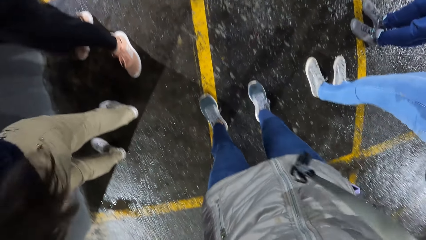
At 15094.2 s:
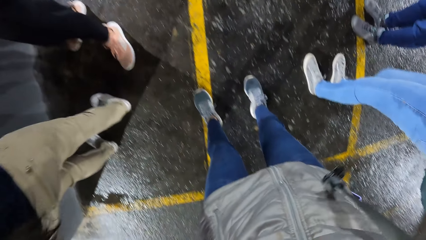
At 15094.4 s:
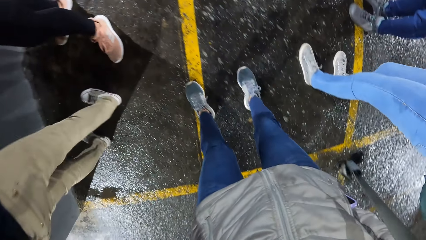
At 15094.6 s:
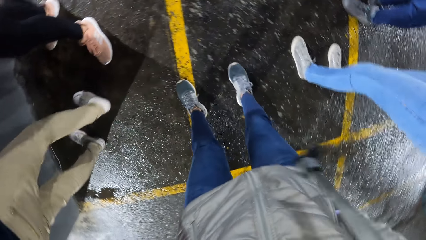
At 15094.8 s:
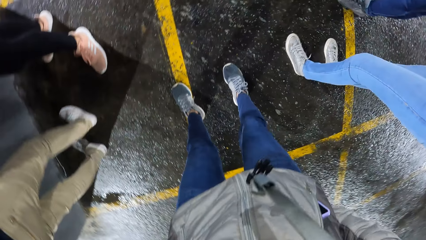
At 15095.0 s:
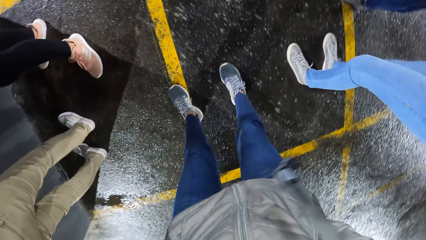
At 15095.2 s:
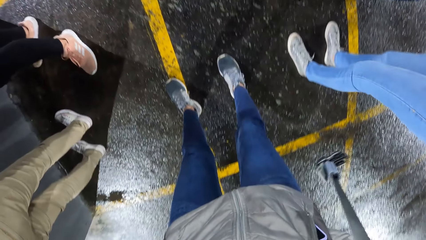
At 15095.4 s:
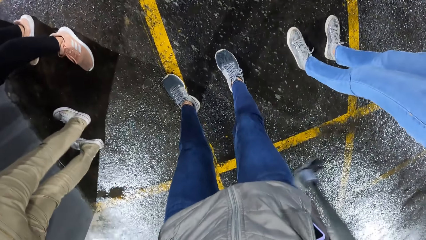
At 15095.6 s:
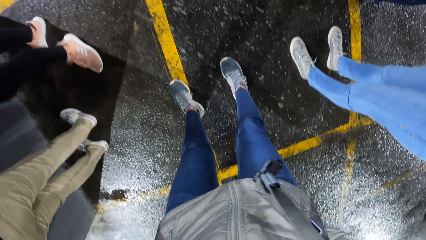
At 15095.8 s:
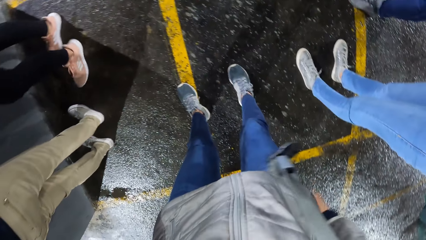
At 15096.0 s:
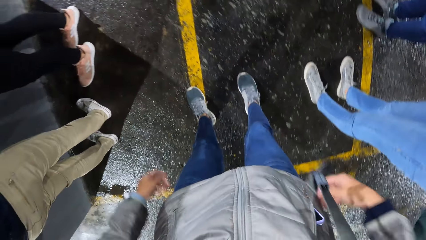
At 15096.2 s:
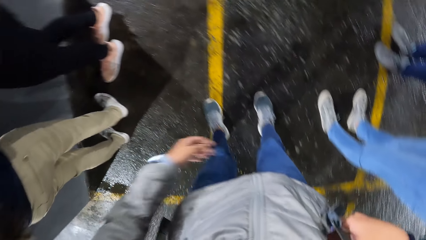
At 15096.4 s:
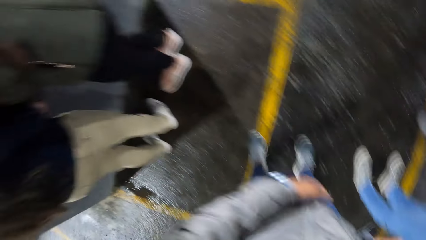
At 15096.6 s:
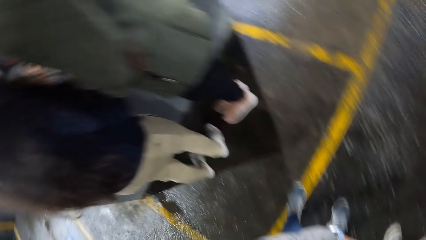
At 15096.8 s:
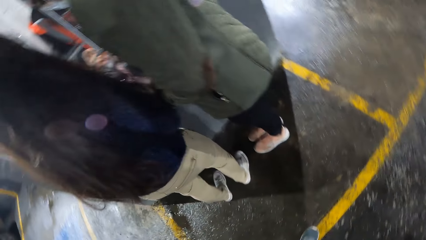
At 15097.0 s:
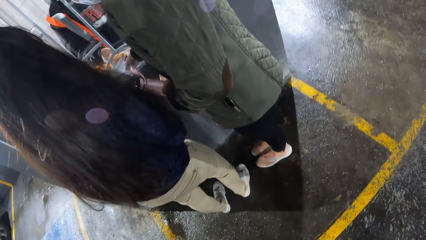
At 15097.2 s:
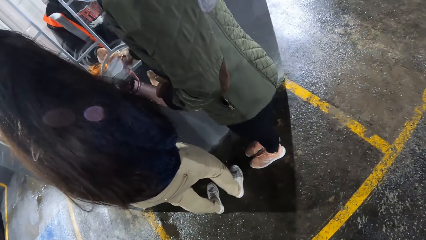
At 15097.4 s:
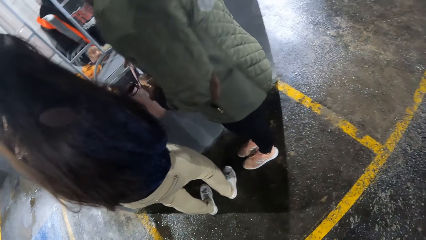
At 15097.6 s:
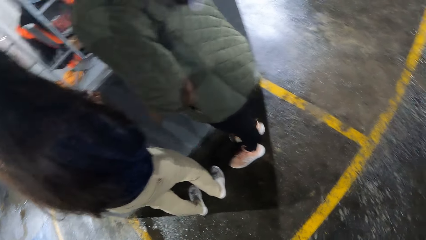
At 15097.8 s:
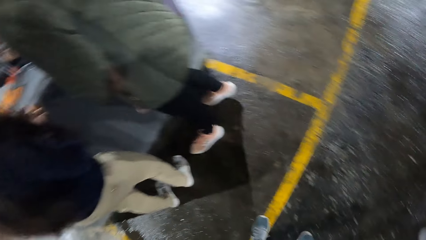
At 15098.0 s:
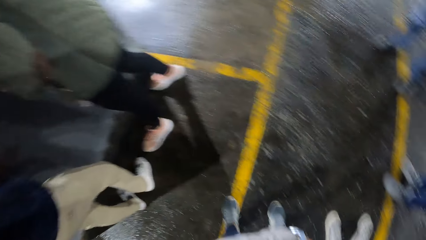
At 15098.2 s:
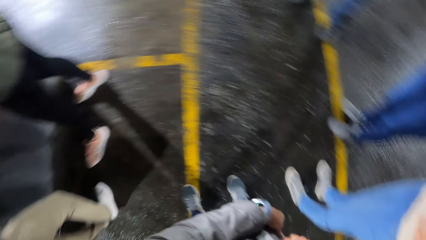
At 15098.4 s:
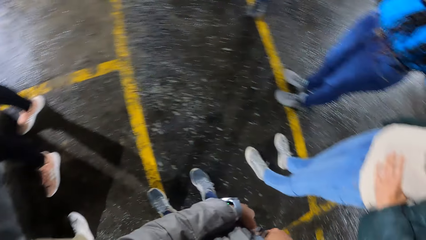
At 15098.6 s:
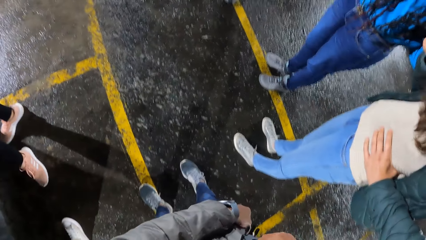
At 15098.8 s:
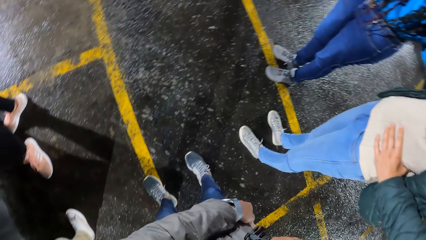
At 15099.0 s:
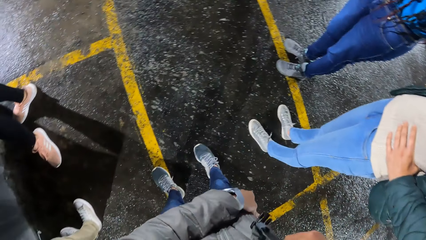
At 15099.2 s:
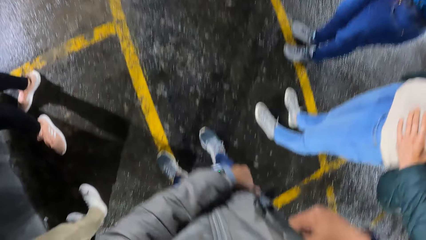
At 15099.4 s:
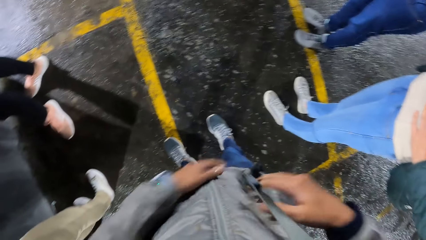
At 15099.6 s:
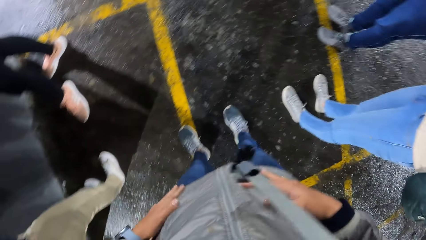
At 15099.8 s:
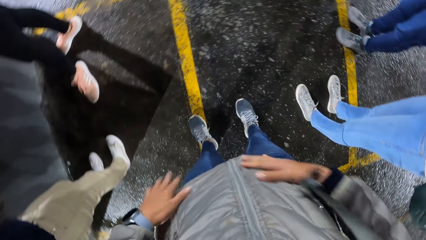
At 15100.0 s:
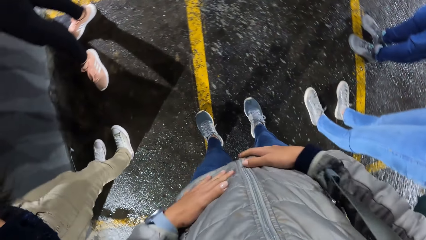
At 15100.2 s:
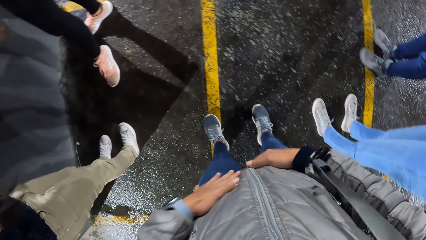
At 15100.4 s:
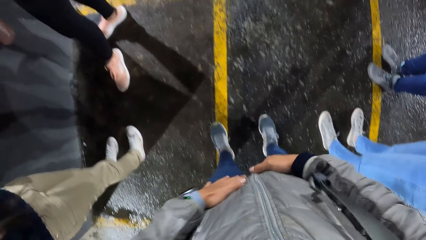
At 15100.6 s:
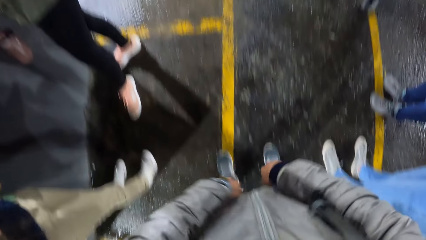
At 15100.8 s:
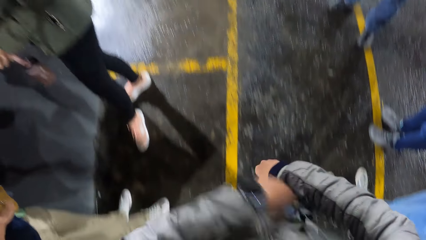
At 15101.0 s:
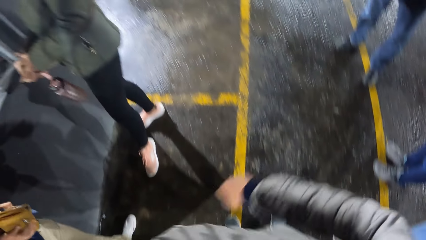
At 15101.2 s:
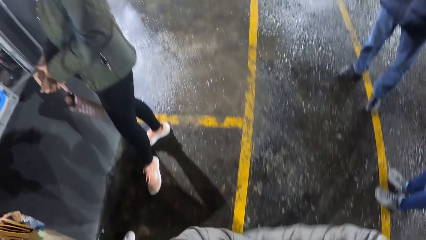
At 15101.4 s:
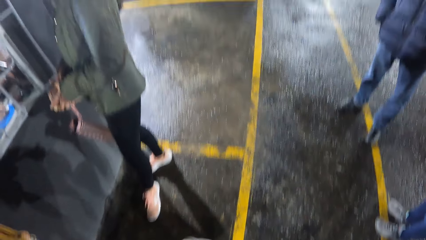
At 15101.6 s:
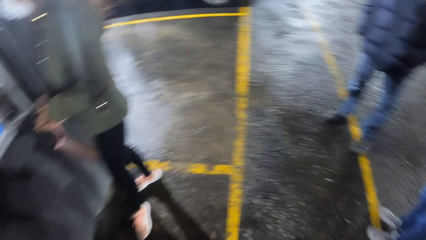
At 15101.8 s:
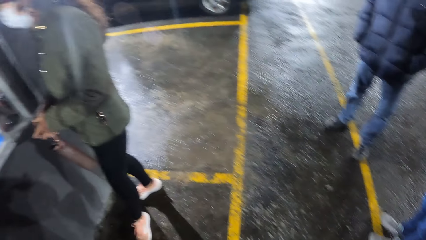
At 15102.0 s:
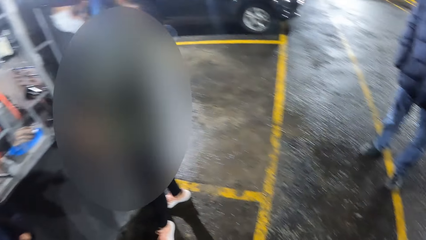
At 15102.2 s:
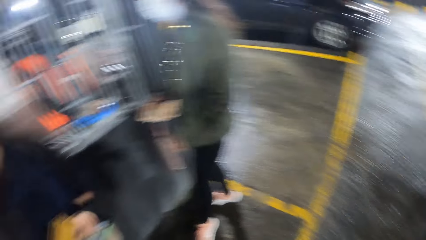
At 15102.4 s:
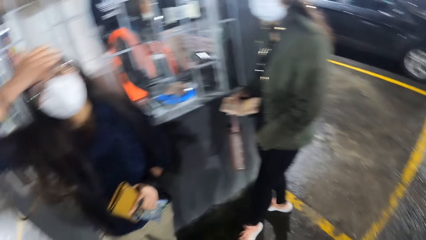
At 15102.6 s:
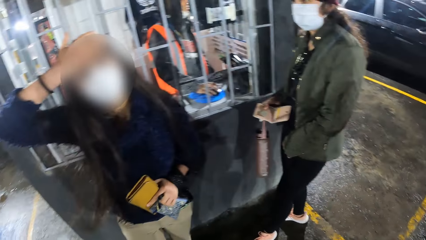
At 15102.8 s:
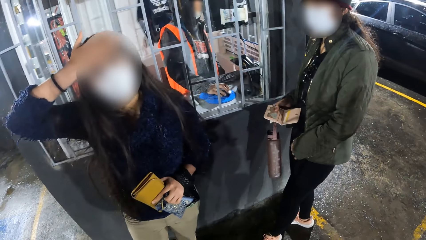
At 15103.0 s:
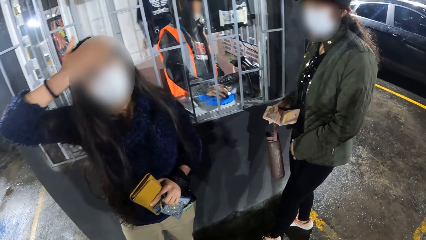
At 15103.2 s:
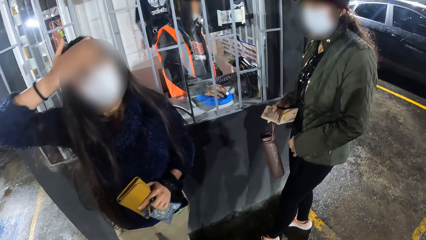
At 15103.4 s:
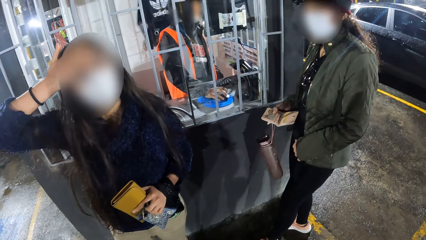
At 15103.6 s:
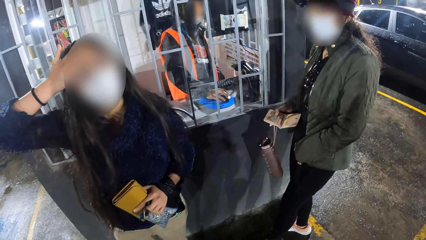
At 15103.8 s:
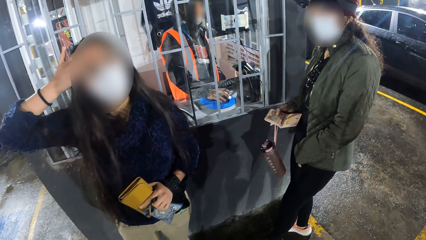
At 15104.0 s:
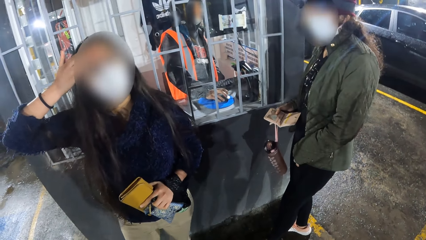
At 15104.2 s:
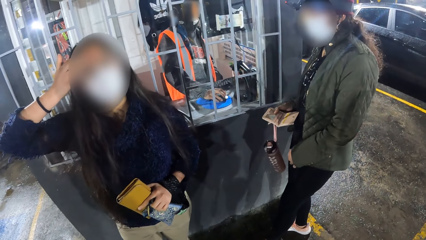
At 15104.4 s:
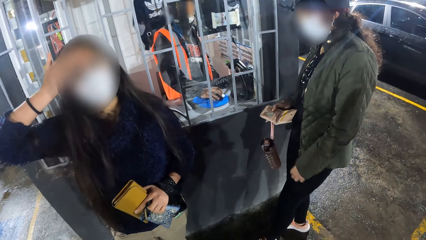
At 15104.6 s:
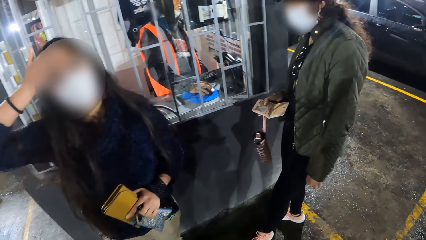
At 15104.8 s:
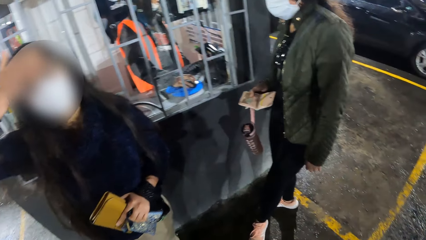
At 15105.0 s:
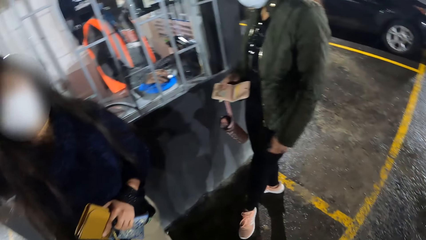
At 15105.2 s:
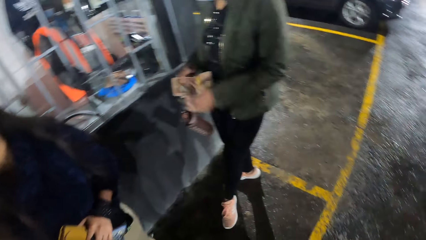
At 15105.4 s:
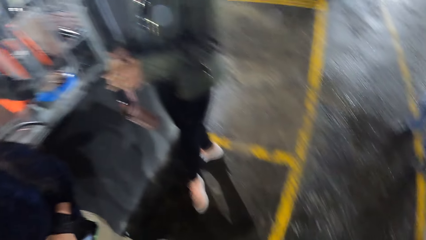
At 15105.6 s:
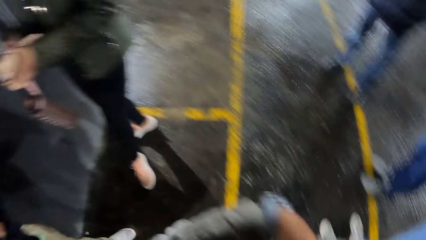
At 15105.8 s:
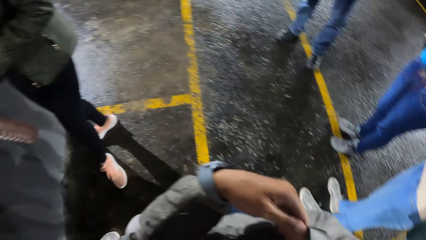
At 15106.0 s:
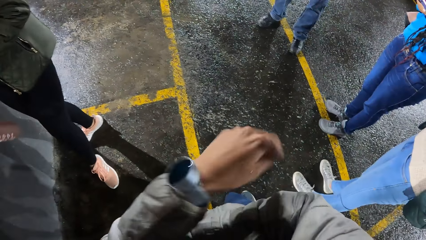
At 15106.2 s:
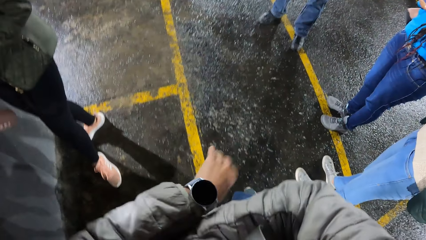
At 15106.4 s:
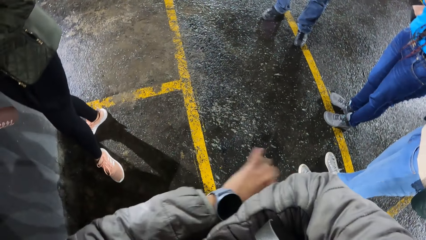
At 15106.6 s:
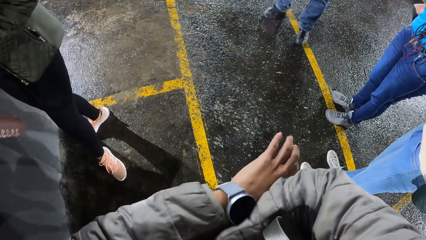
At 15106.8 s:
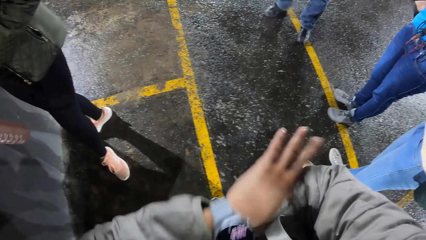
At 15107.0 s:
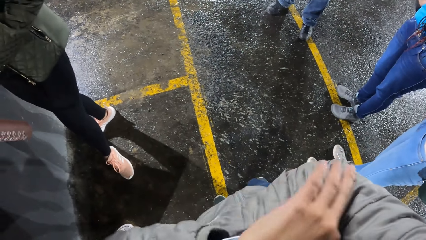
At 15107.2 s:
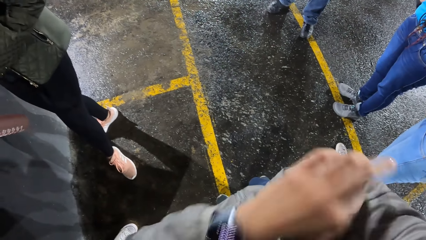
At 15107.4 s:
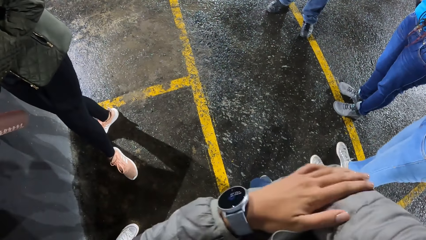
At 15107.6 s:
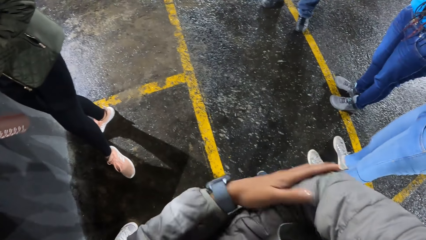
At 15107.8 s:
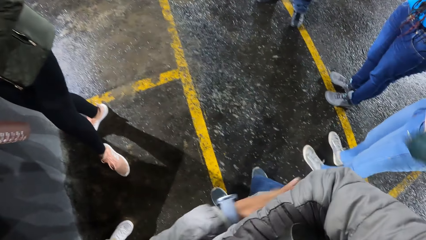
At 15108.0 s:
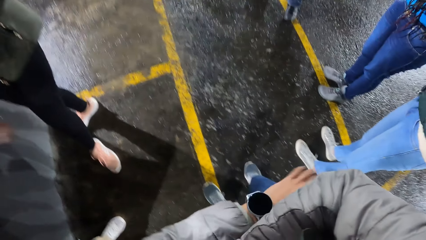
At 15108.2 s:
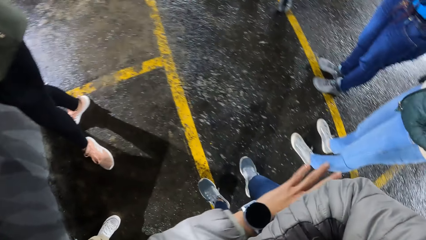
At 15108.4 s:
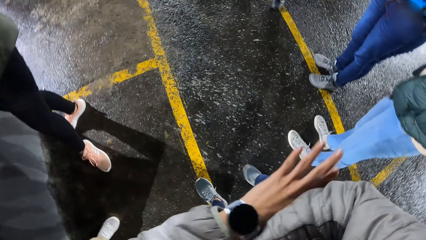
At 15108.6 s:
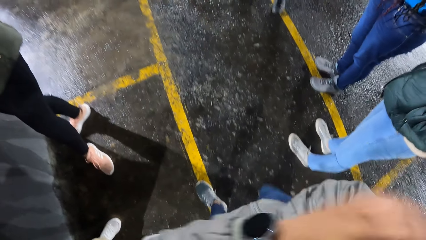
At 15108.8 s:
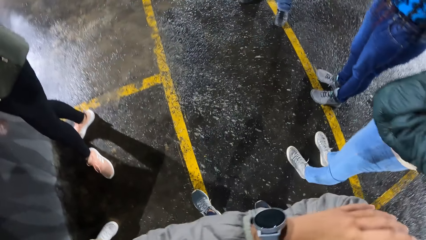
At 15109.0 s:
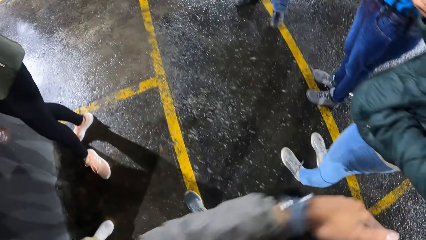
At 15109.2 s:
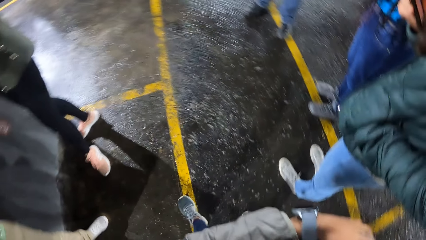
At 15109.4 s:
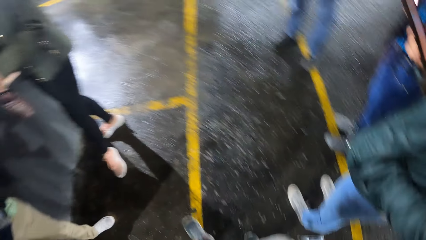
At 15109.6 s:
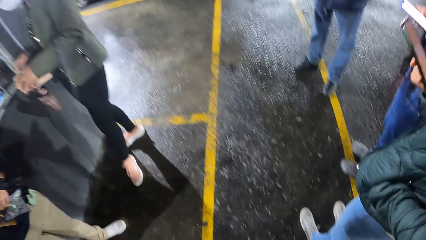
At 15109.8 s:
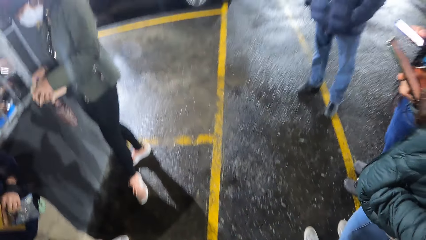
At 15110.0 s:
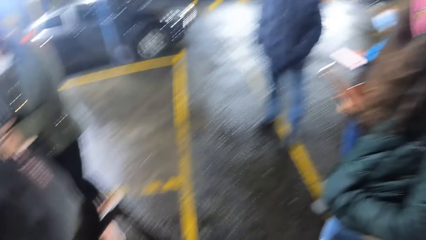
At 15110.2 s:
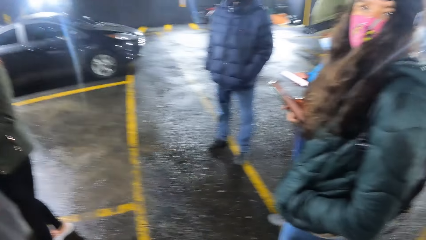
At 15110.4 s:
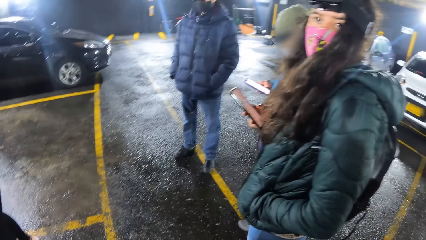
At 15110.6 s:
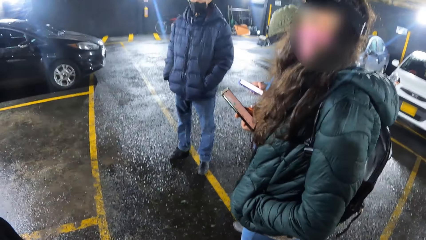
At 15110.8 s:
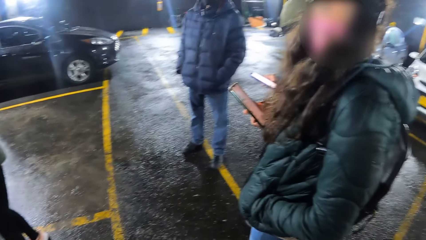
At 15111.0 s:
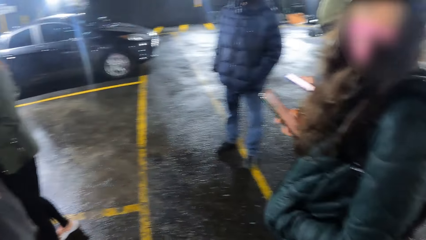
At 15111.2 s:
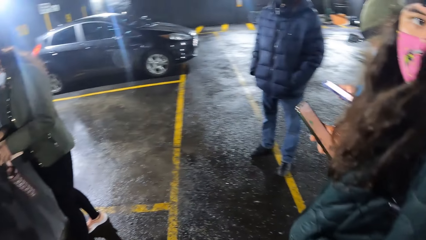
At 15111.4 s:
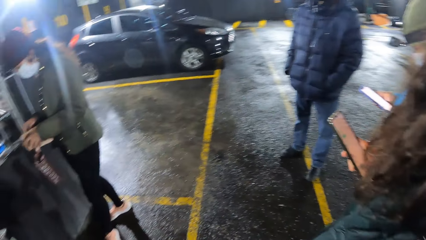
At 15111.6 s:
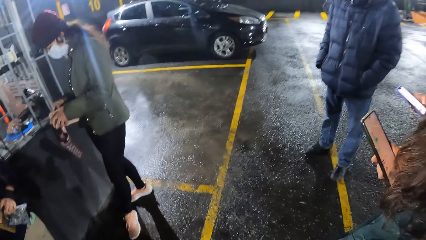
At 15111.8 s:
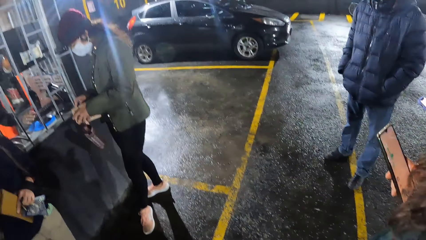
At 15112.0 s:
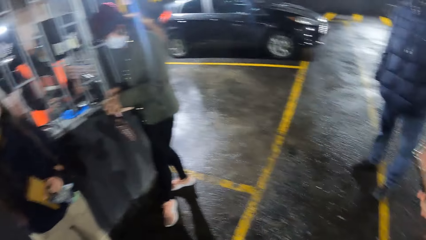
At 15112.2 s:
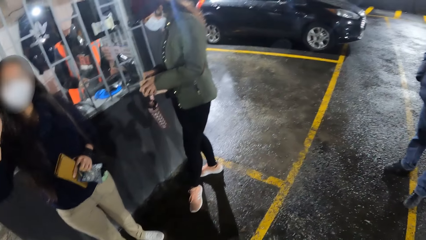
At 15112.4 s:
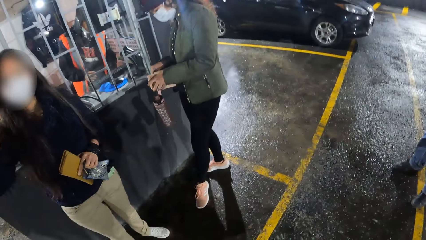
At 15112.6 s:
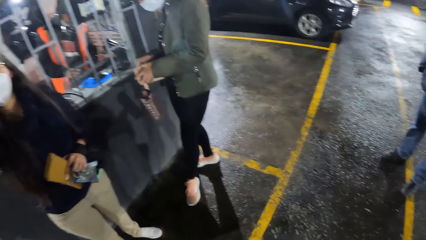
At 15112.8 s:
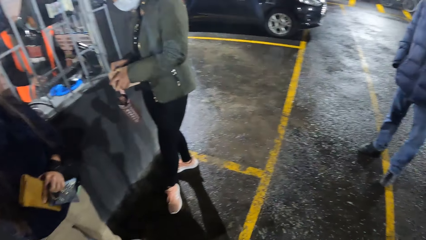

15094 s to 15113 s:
The camera wearer looks around. A woman moves. The camera wearer moves their hands. Another woman touches the head. A third woman holds the wallet with both hands. The camera wearer moves around. They move their hands. A fourth woman operates the phone with her right hand. A man places both hands in his pockets.
